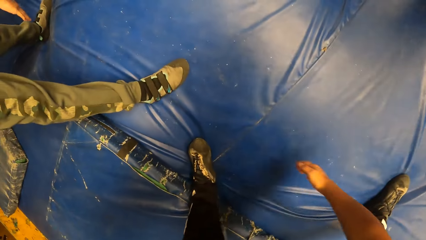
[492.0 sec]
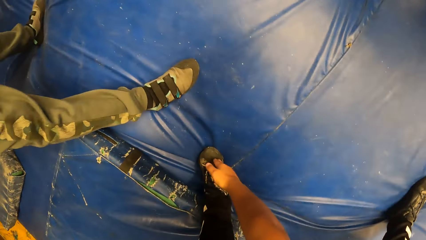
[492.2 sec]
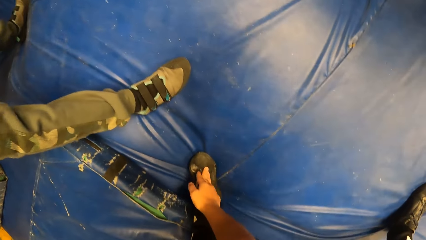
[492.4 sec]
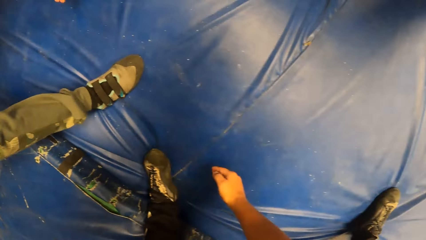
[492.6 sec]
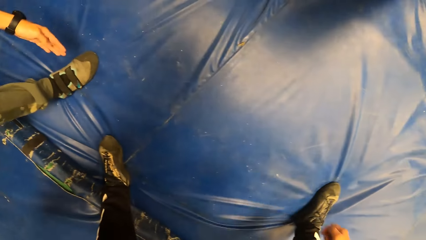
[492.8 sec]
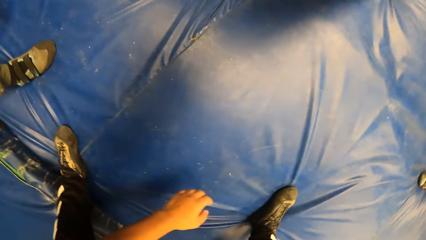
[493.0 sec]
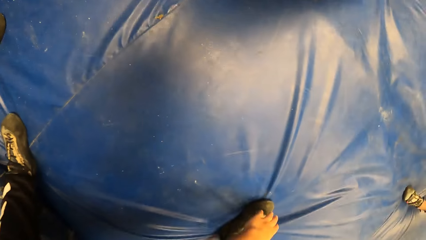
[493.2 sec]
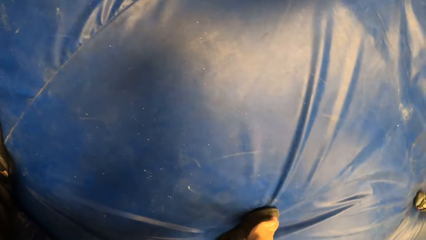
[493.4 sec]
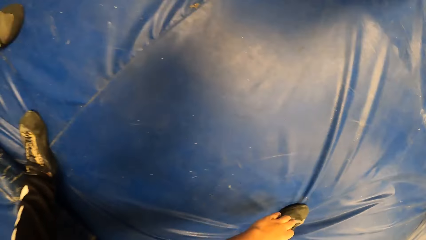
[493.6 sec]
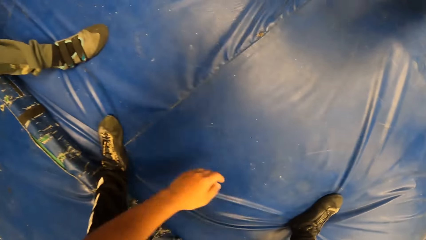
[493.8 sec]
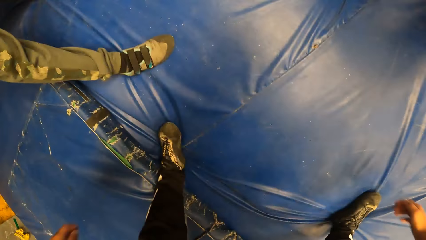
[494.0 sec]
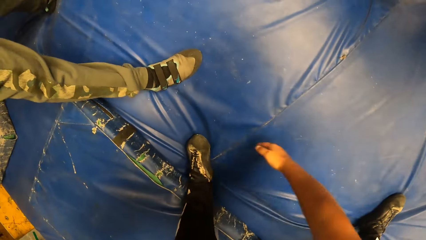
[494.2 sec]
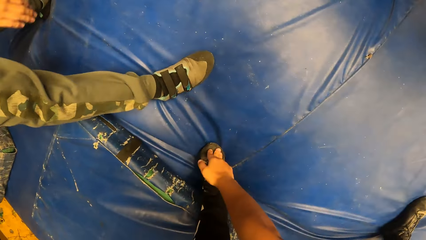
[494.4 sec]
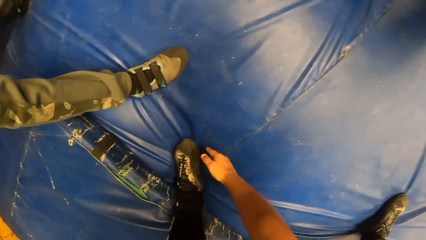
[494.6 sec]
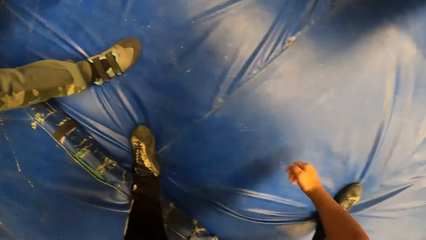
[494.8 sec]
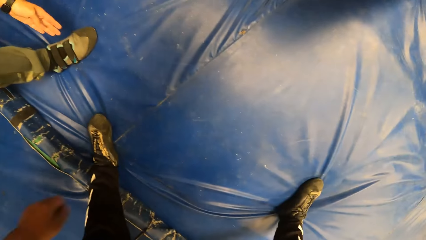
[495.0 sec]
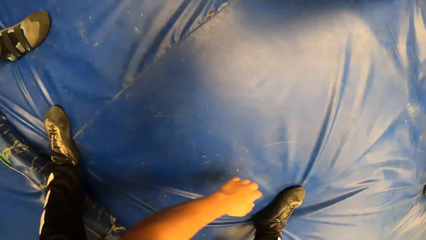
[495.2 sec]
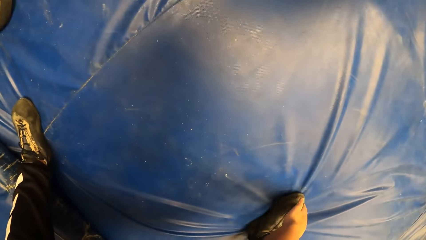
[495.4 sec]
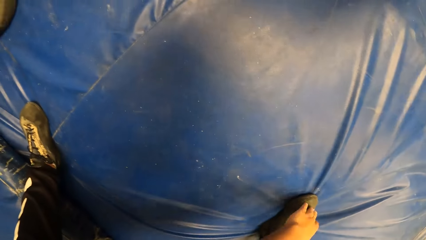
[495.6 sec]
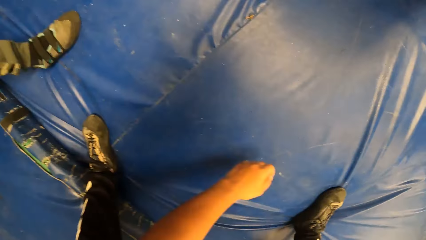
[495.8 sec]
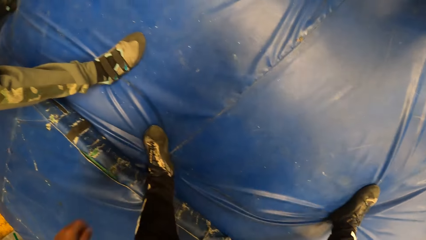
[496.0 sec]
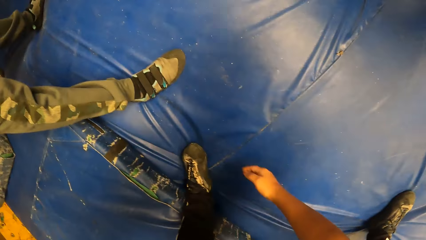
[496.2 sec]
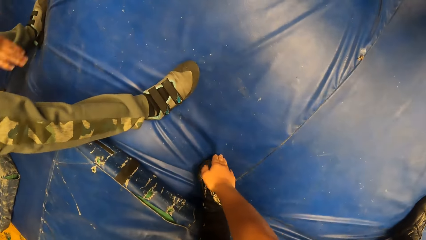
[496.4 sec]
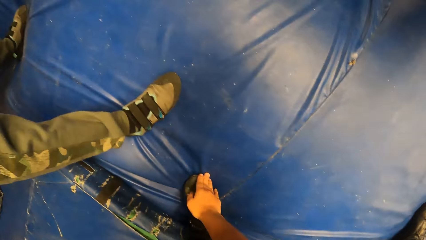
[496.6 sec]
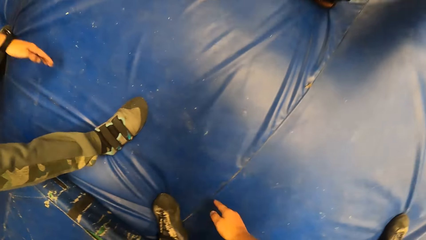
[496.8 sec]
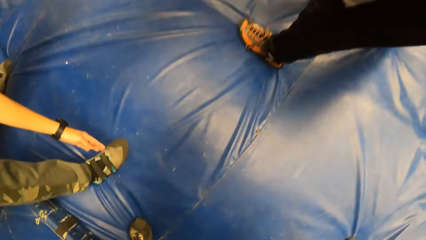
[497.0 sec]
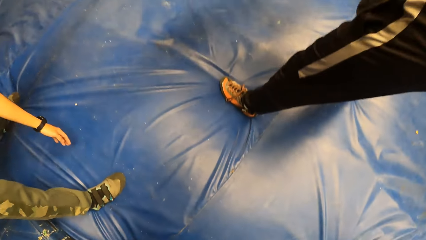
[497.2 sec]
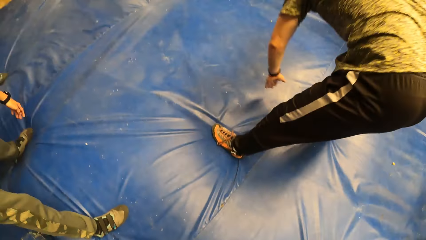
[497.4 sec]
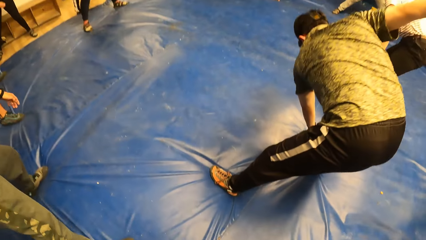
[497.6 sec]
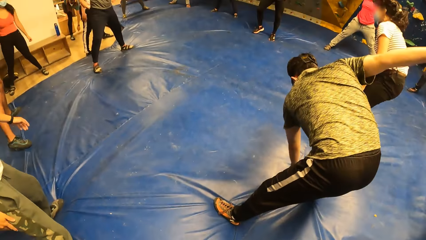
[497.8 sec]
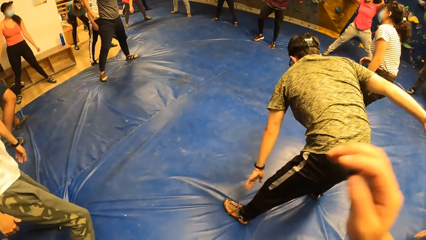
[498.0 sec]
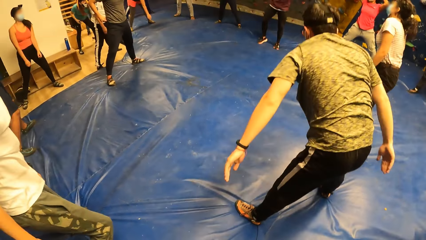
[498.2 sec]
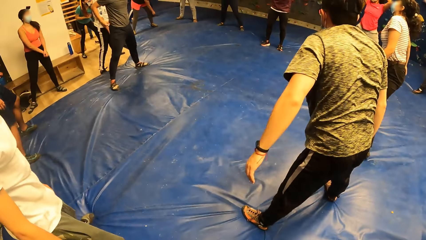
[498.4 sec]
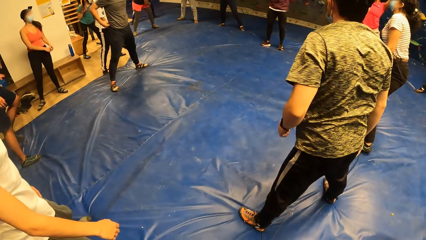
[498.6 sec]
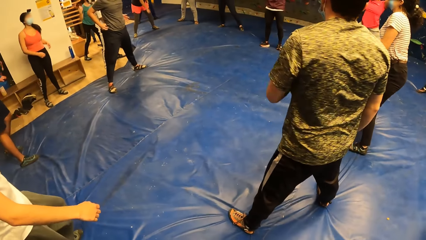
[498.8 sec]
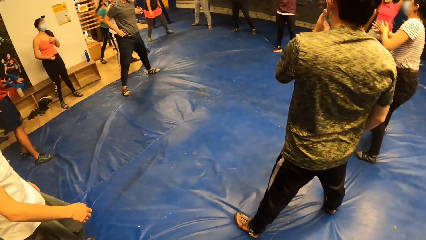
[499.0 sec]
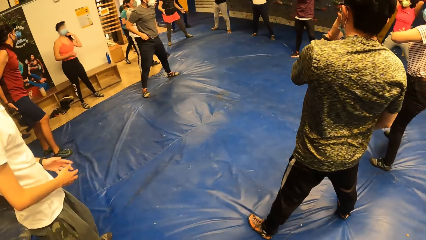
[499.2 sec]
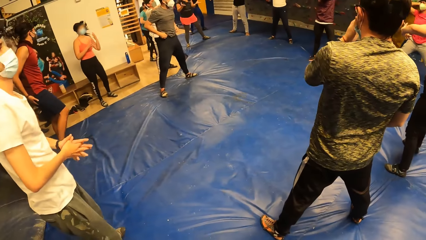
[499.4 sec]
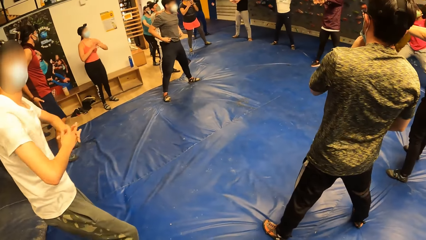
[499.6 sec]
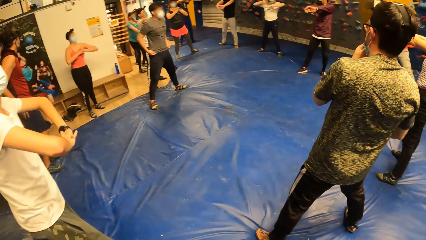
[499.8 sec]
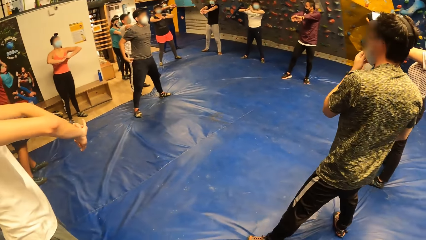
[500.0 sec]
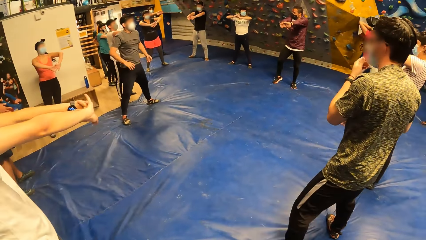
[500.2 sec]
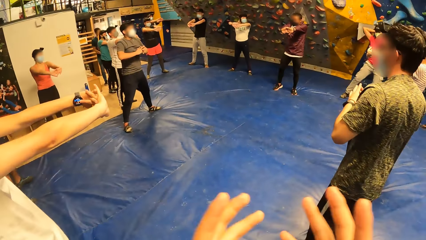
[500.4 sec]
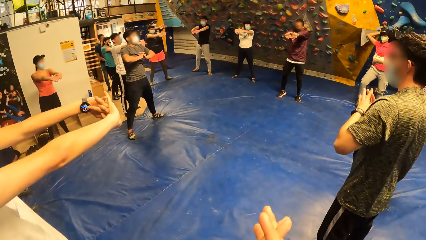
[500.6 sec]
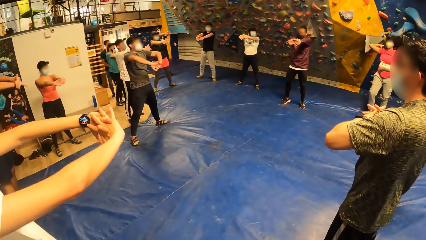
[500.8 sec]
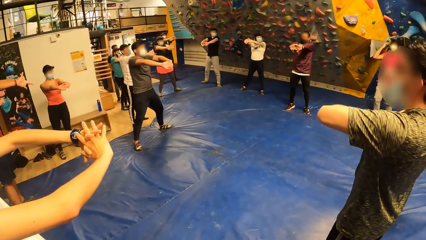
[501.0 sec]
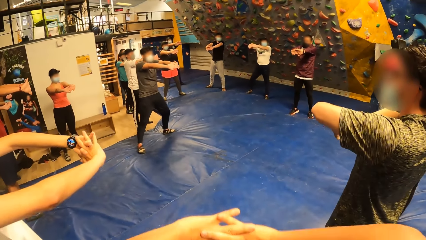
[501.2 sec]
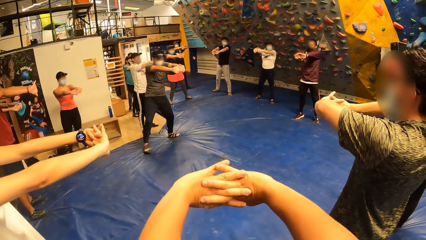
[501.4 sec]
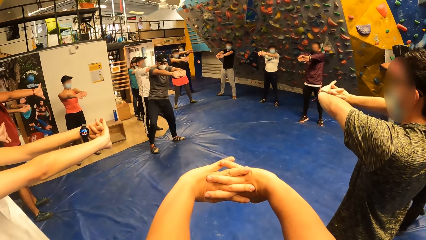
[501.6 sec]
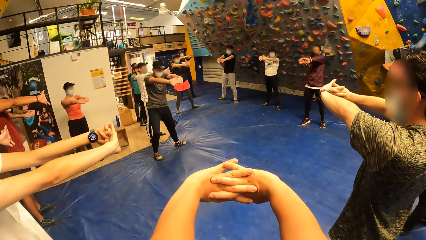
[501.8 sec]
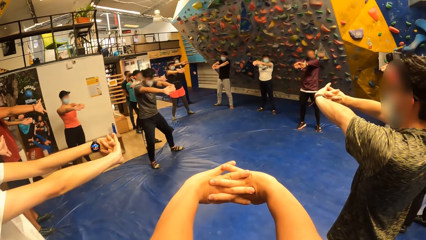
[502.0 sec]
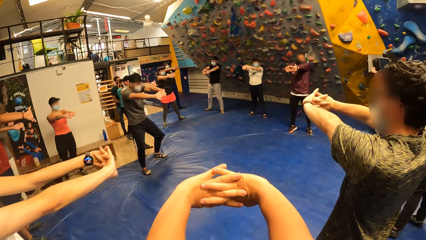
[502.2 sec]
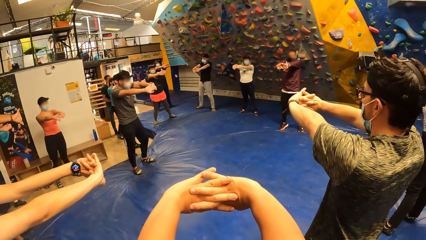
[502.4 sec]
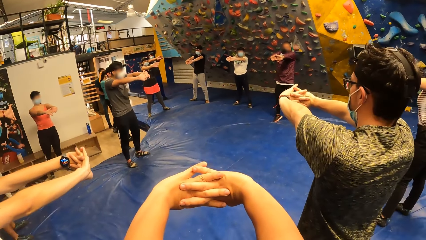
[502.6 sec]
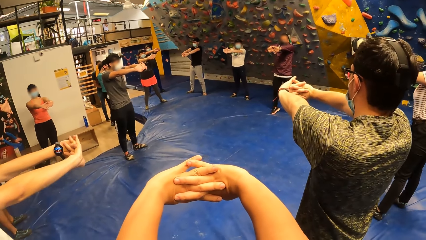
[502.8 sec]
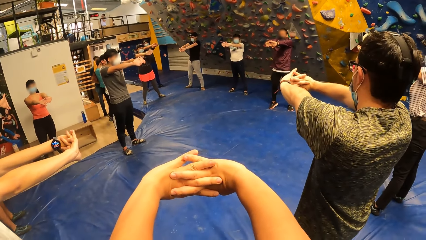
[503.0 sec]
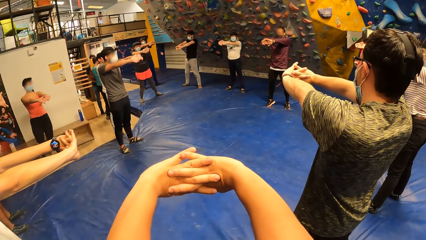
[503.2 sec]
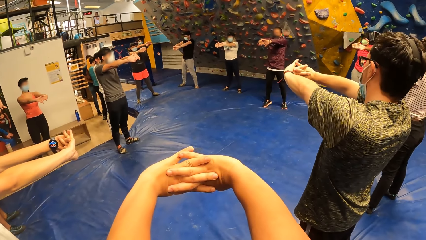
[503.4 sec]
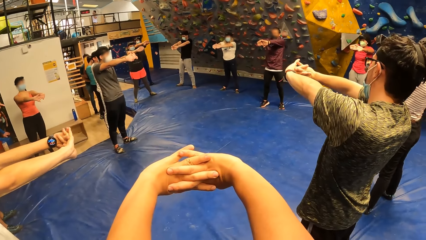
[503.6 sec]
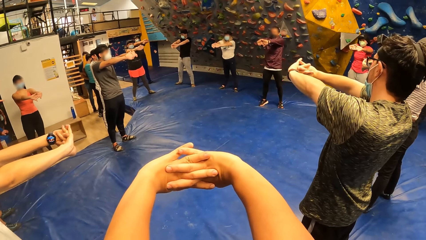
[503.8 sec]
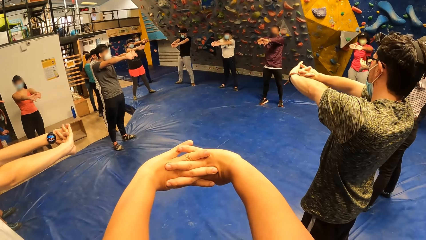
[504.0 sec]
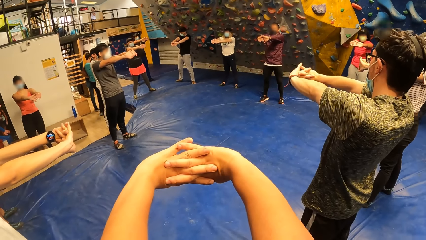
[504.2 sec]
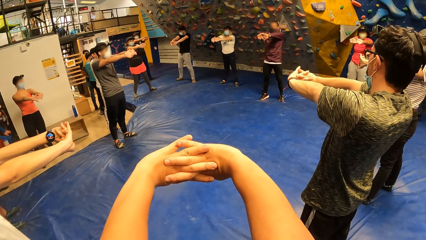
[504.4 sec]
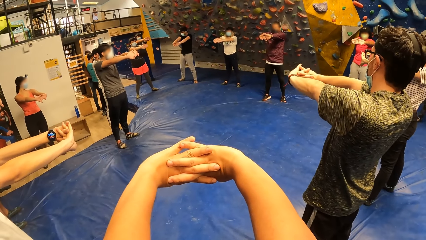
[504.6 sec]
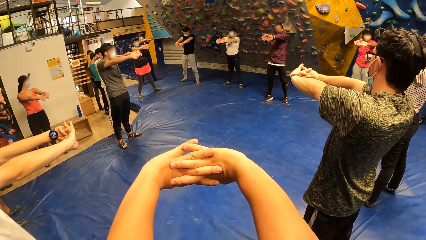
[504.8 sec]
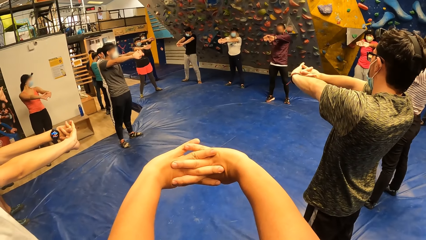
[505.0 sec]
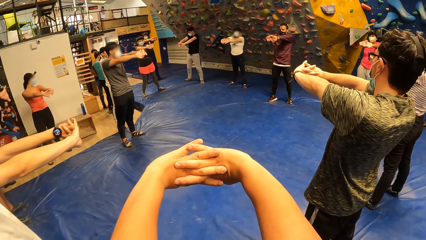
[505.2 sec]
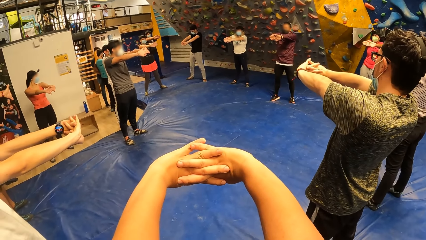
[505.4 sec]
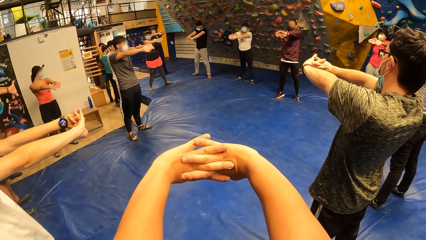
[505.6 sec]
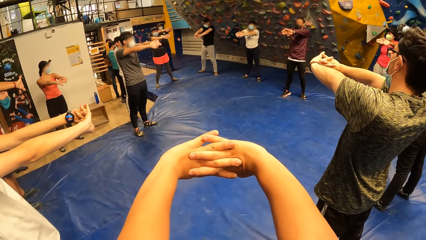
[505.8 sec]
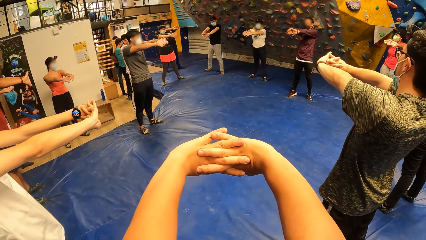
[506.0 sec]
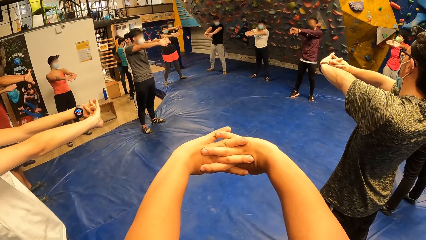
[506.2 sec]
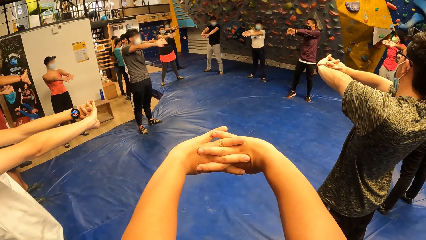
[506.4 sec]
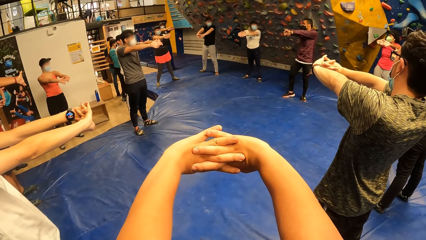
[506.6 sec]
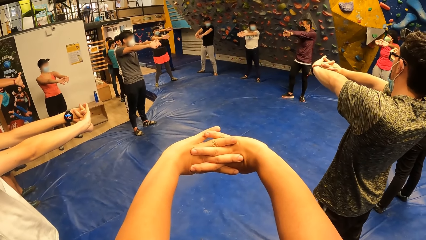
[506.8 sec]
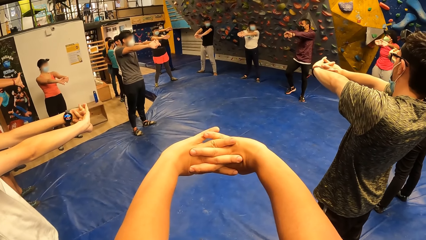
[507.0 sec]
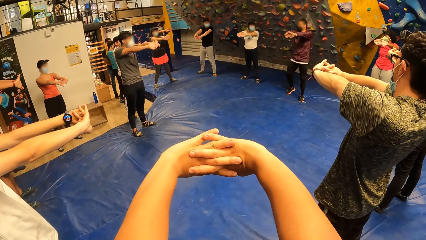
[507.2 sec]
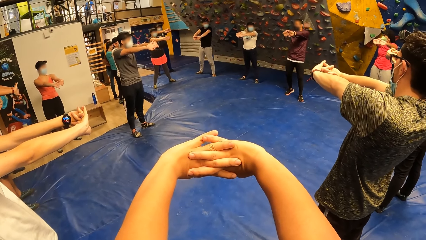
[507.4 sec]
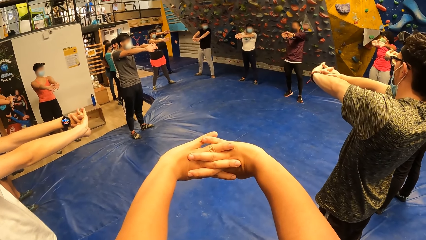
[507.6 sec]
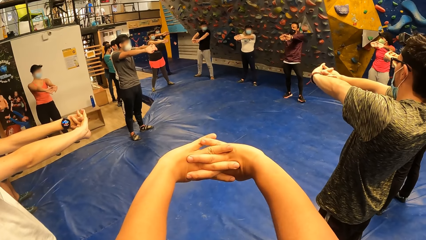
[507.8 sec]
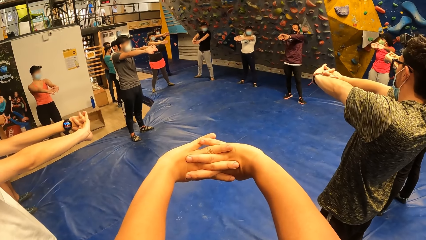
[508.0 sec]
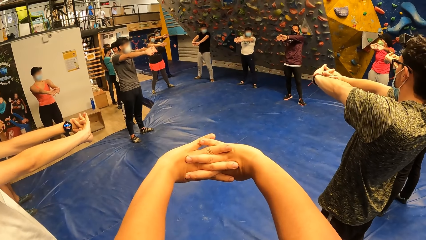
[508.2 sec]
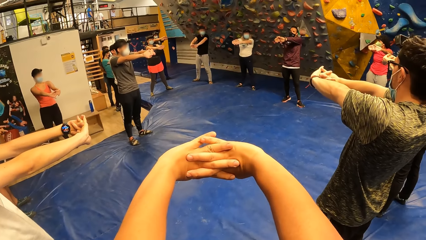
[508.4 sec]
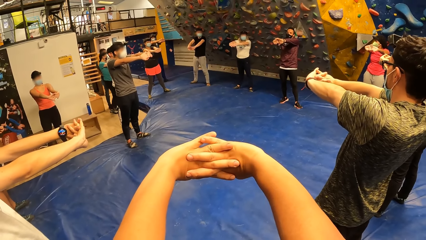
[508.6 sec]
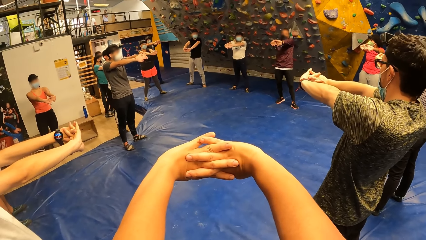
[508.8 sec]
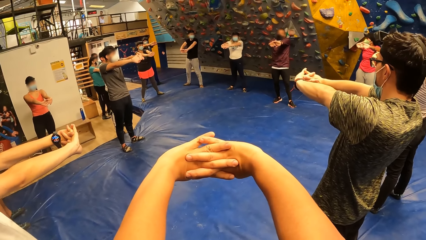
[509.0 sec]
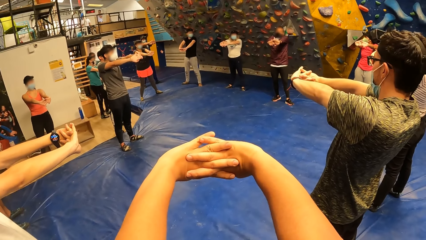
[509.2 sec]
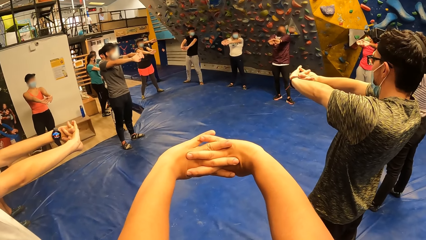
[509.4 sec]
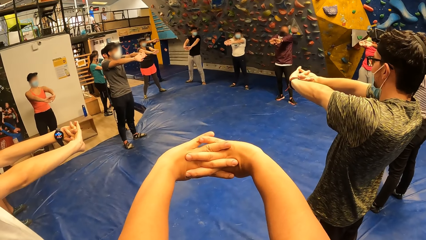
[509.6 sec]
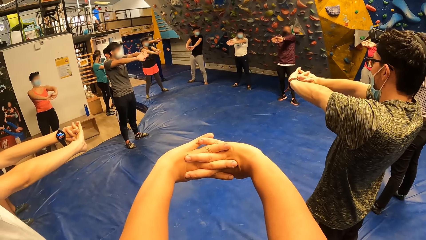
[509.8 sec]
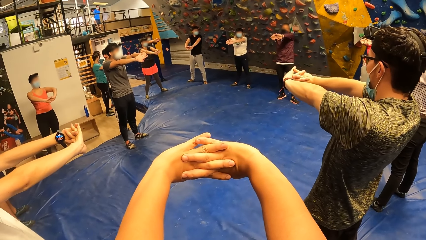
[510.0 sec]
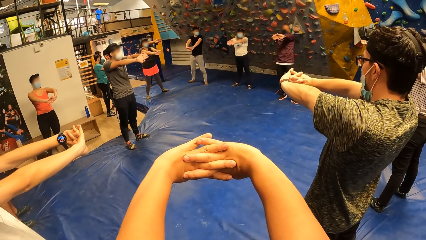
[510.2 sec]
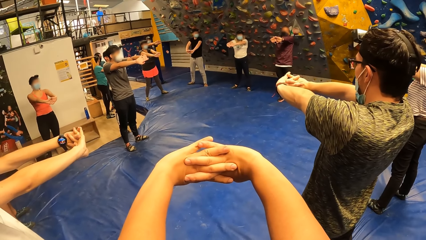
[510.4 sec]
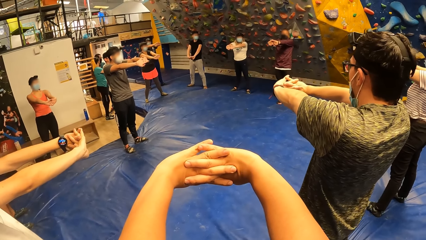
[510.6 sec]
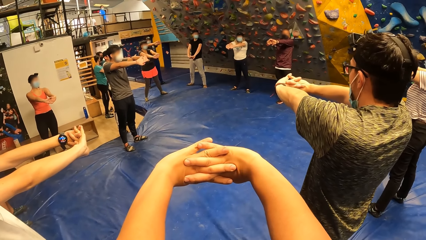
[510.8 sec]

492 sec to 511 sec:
A man stretches his hands. Another man stretches his hands. The camera wearer stretches out his arms forward with the group of people. A third man stretches his hands.
